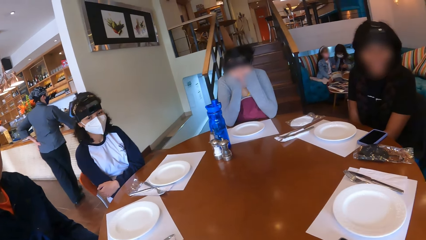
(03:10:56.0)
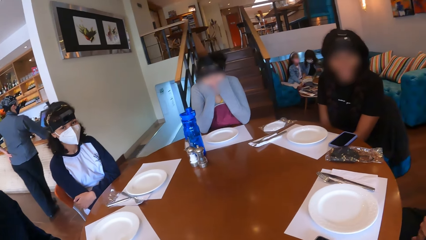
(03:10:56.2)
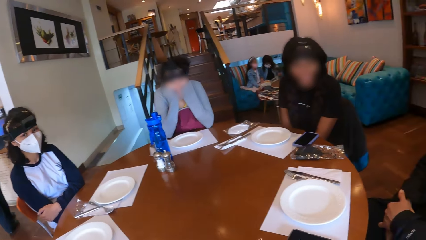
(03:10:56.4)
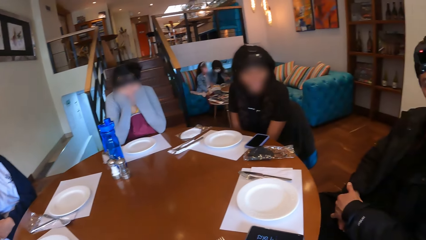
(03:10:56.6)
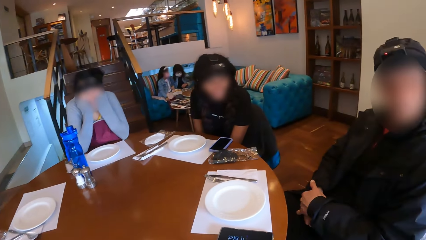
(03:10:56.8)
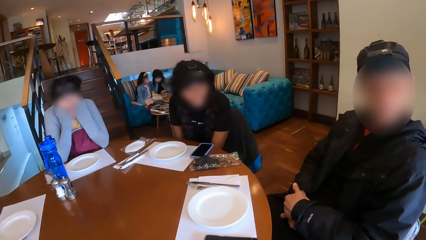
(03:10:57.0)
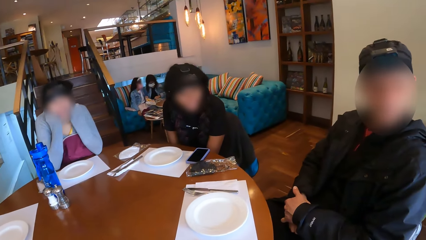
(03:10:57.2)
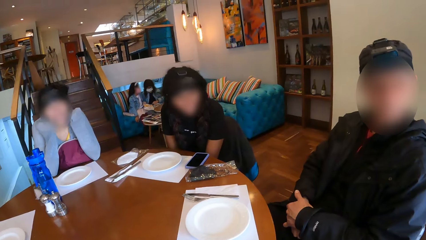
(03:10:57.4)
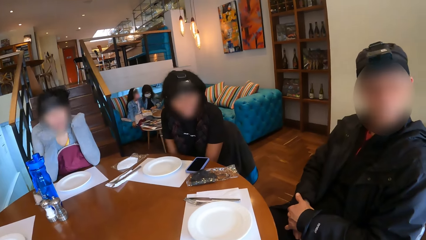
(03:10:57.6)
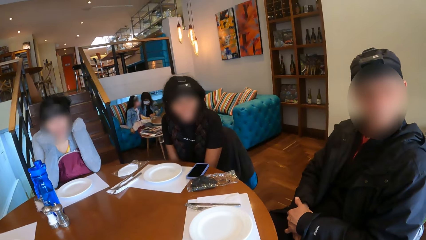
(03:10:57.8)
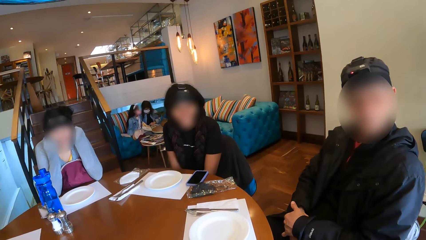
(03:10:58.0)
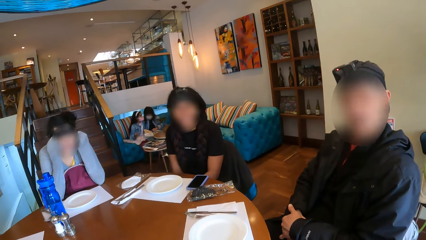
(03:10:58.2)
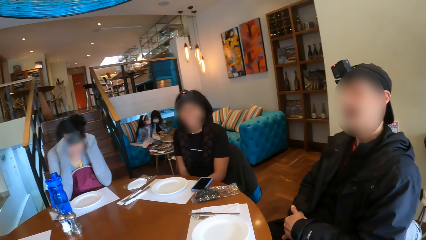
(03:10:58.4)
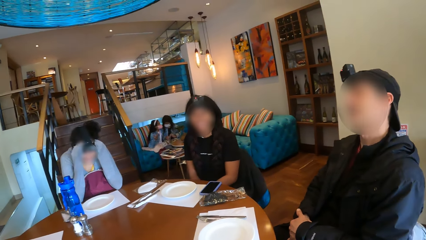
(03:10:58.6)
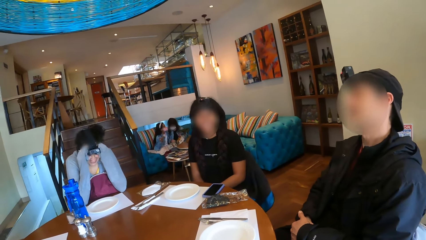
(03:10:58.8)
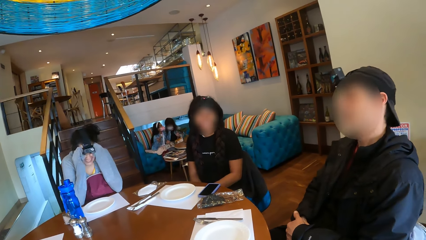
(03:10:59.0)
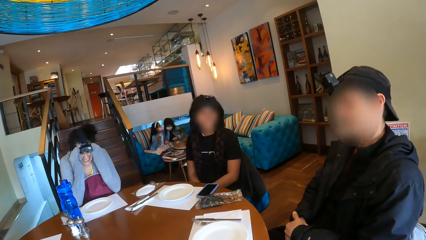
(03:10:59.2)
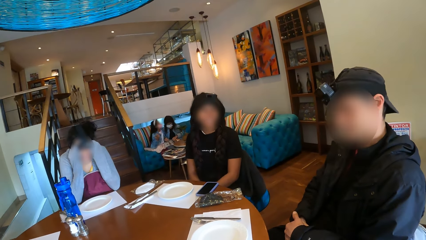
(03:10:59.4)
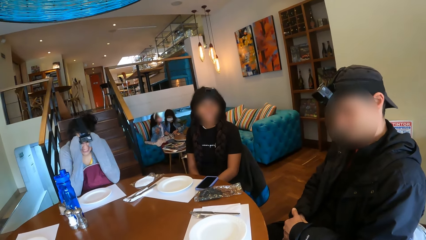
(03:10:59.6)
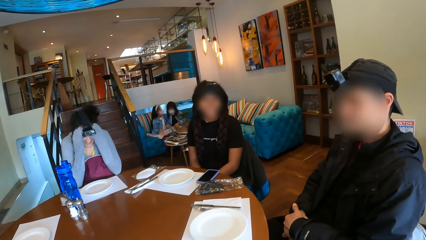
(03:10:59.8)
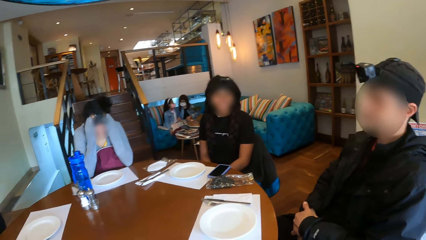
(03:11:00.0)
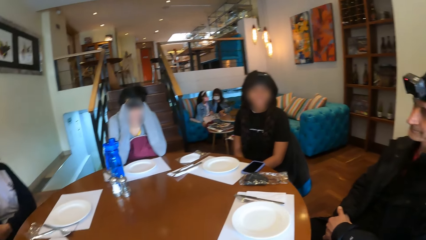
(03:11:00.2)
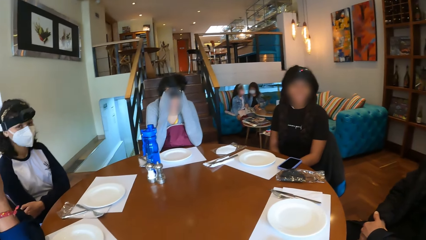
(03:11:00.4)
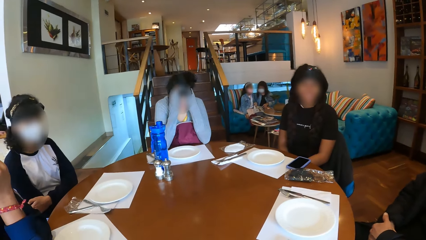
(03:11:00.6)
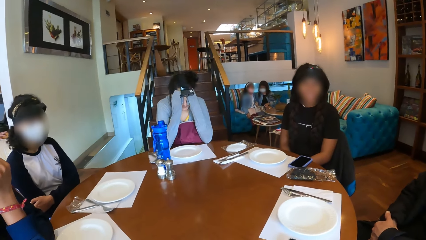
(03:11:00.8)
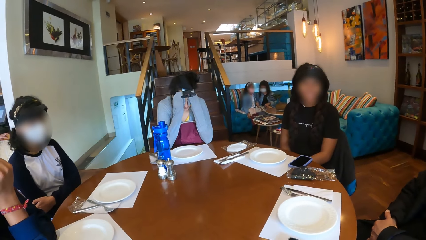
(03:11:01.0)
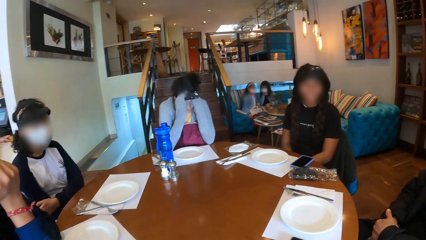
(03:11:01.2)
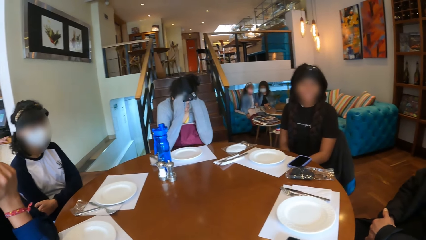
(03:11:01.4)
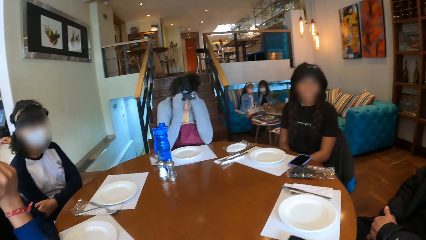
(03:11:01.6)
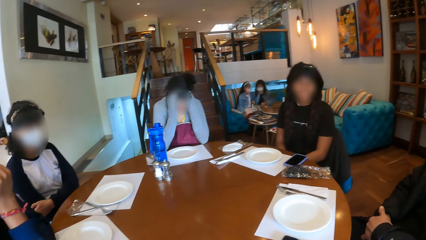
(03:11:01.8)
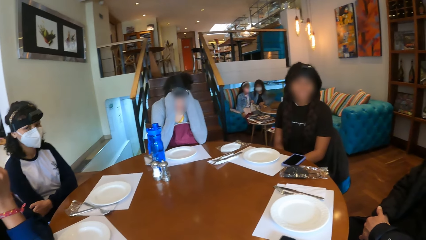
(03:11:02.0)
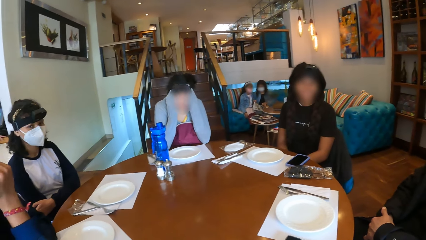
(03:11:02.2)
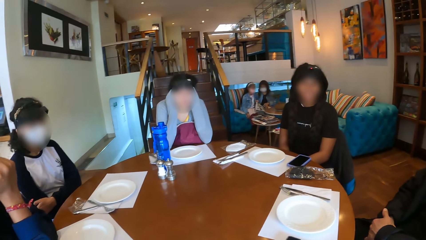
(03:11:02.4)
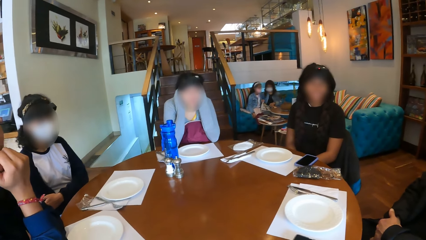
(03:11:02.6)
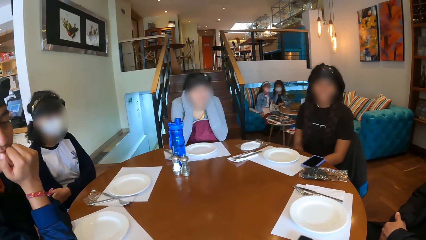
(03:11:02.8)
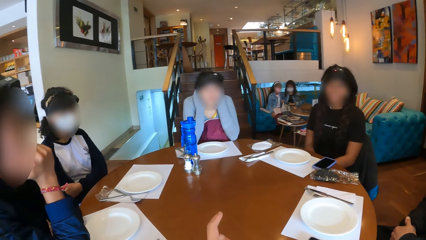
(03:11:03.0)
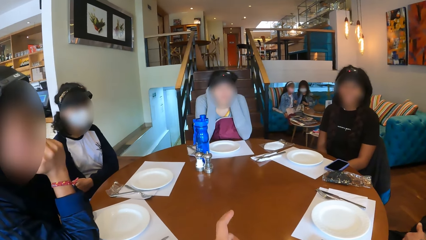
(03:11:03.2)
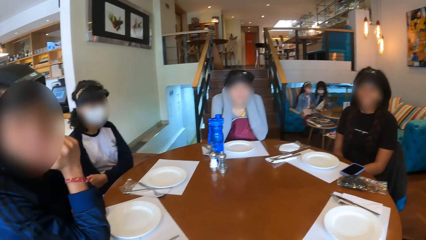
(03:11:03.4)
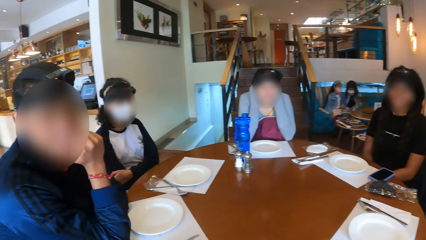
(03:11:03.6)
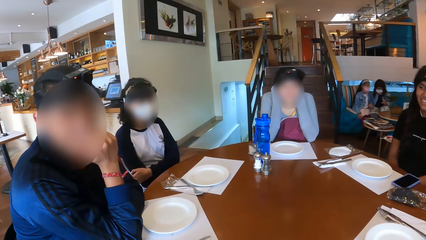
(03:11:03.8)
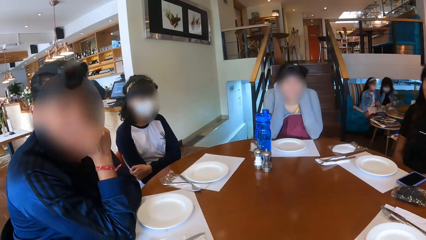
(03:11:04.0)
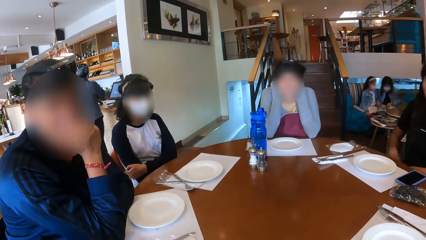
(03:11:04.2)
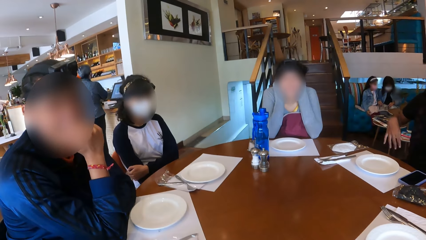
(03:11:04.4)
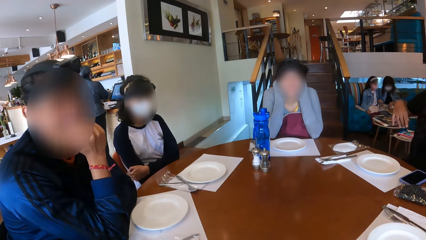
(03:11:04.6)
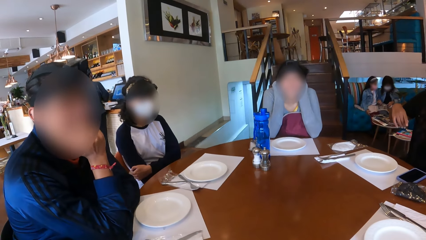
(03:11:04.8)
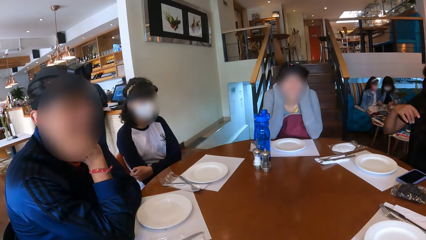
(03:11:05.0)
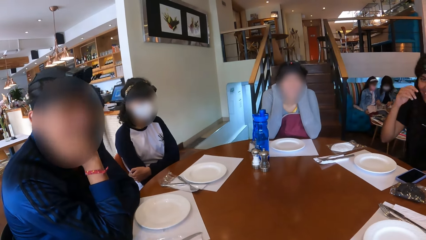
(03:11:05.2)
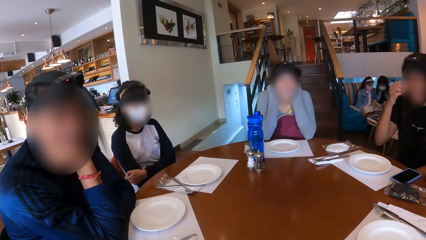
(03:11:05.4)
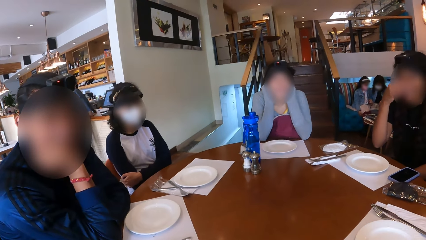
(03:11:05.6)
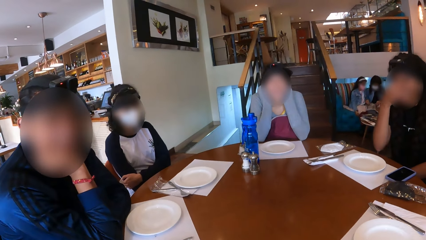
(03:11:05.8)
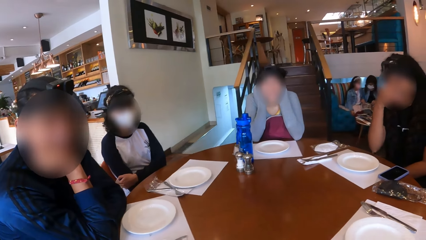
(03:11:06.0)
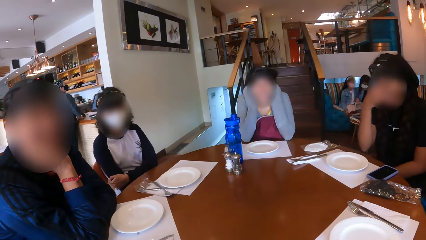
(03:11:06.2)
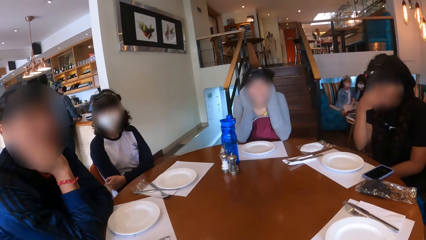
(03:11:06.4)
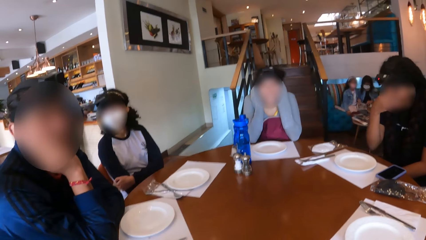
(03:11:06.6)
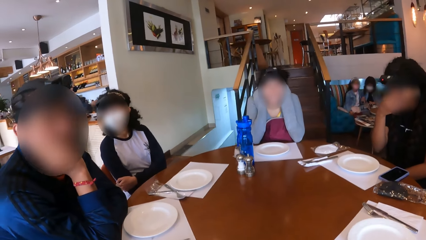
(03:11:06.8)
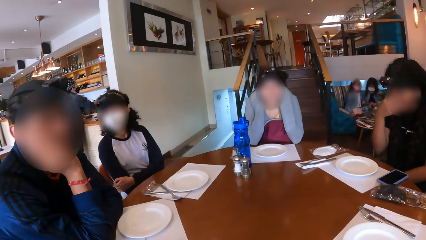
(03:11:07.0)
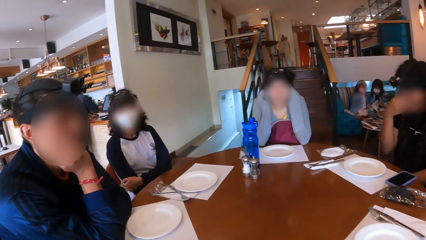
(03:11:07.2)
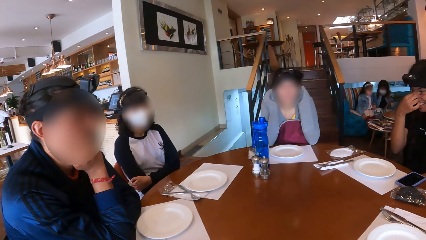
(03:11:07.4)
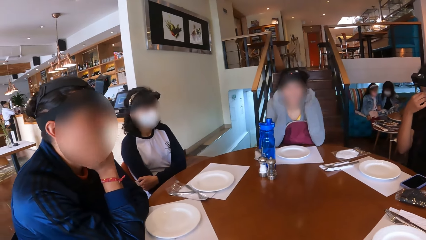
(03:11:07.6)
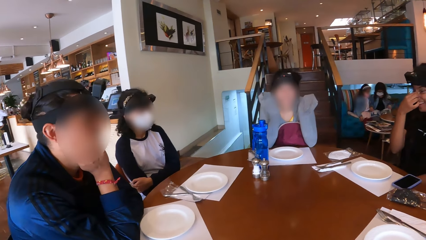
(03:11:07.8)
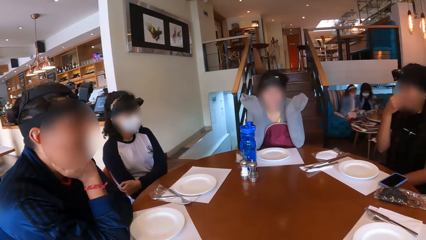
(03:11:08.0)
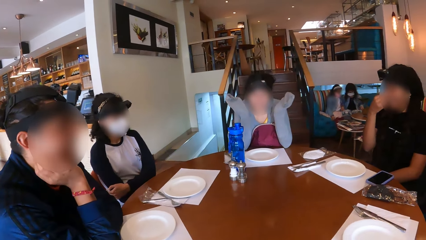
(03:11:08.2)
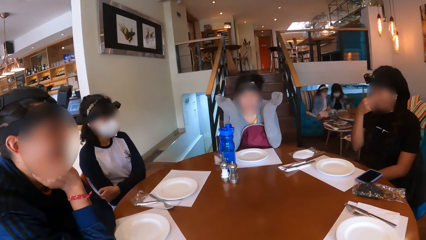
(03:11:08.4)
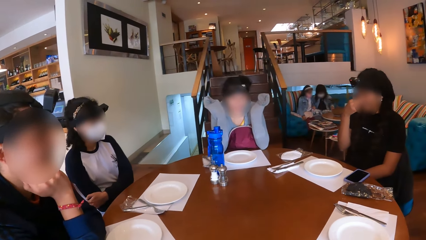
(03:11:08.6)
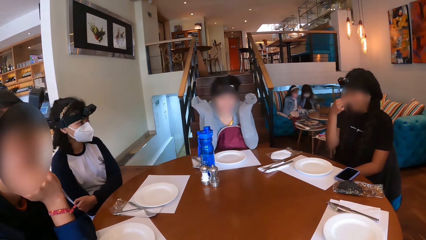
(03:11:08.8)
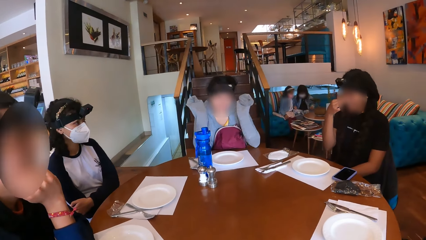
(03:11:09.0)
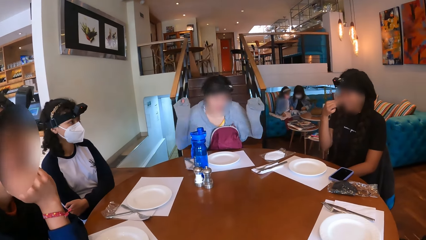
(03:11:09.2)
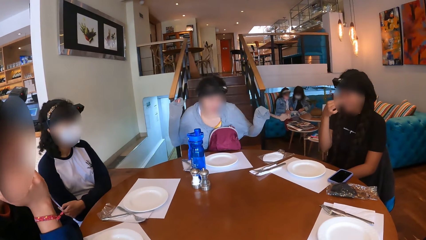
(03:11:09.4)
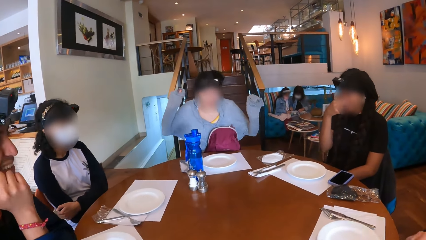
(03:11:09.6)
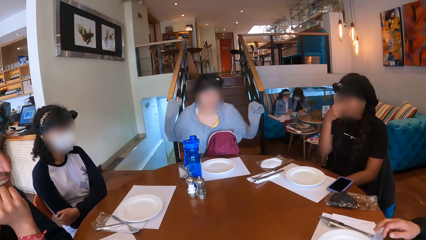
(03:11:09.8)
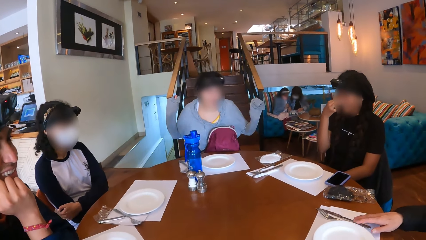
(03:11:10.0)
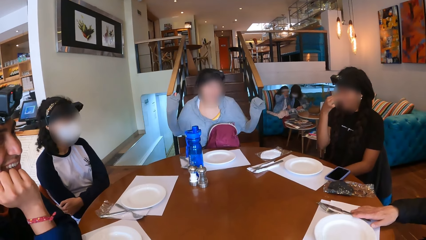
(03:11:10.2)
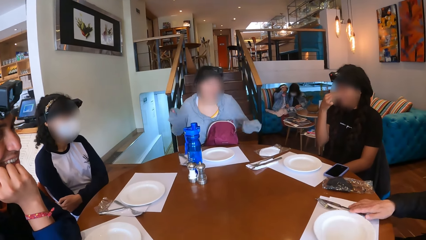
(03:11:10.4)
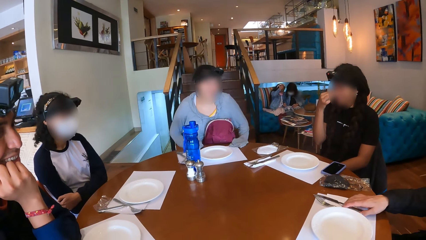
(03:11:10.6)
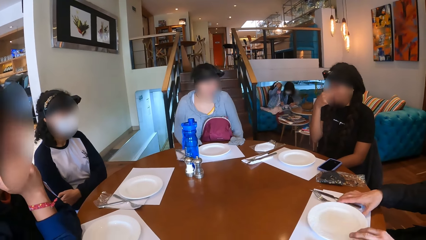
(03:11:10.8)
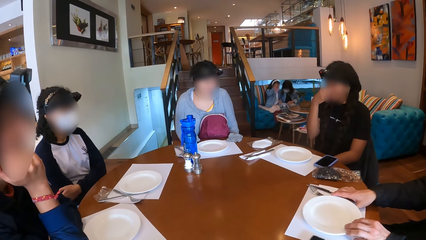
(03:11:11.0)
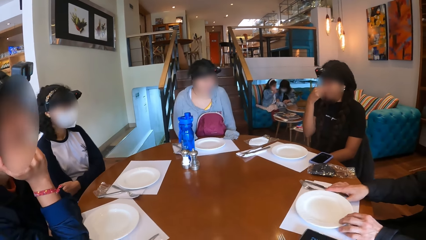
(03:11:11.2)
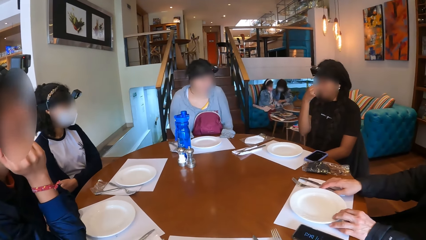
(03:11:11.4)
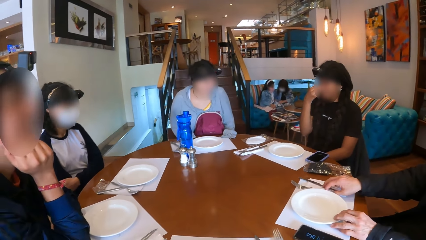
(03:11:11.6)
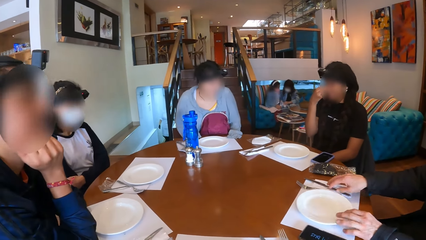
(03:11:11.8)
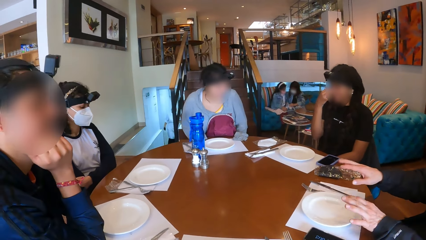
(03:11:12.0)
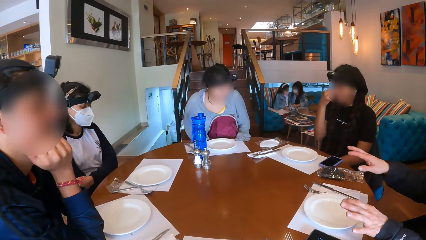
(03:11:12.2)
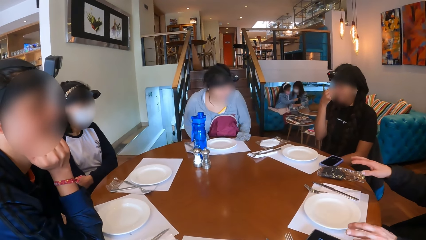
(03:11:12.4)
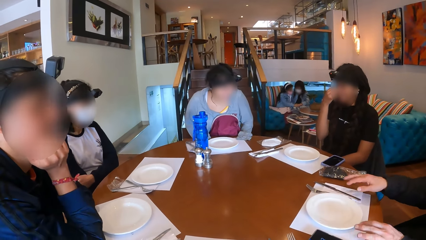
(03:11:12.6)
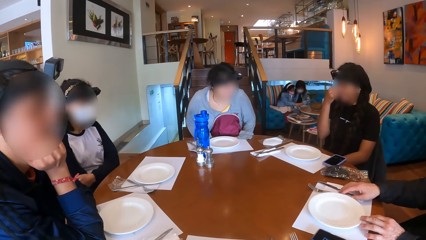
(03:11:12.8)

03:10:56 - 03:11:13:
A woman touches a head camera with both hands. A man holds his hands. The camera wearer makes gestures with a hand. Another man holds his chin. A lady holds her face. The first man touches a fork with his right hand and touches a plate with his left hand. Another lady makes gestures with hands. The first man moves cutlery on the table.
